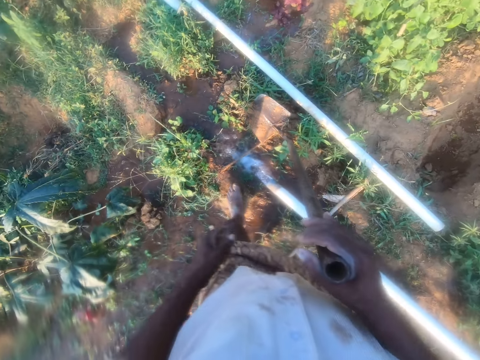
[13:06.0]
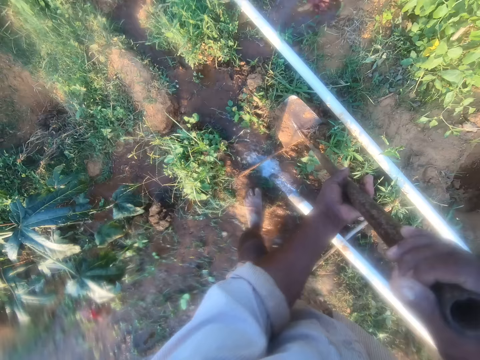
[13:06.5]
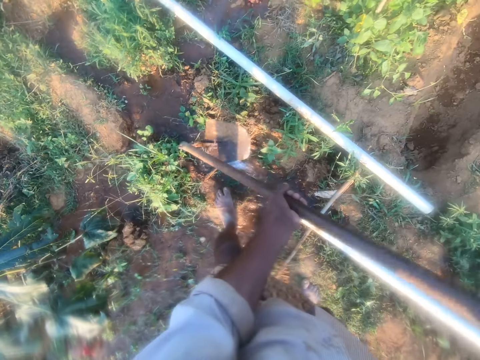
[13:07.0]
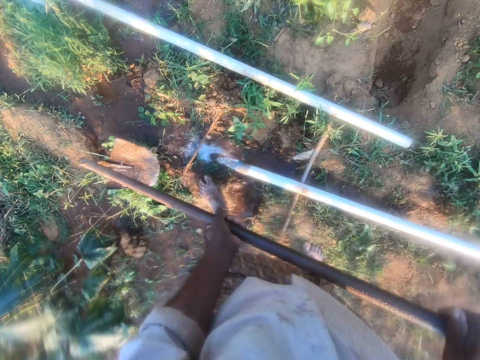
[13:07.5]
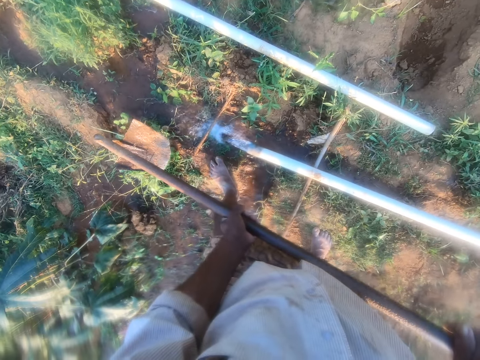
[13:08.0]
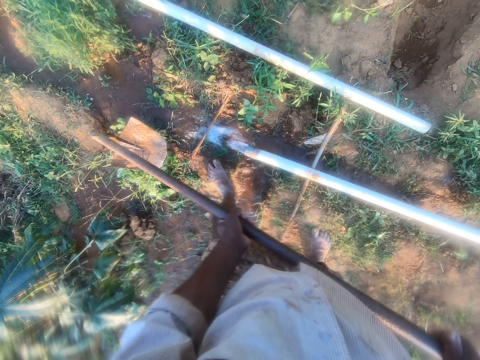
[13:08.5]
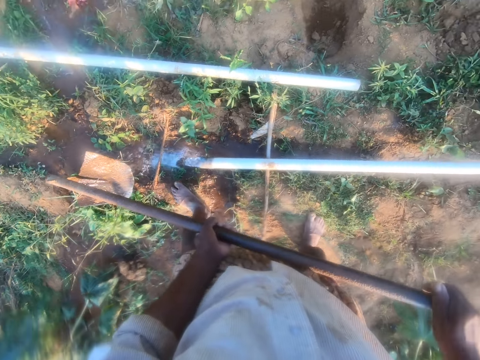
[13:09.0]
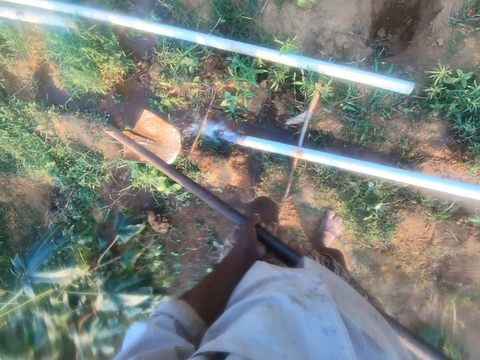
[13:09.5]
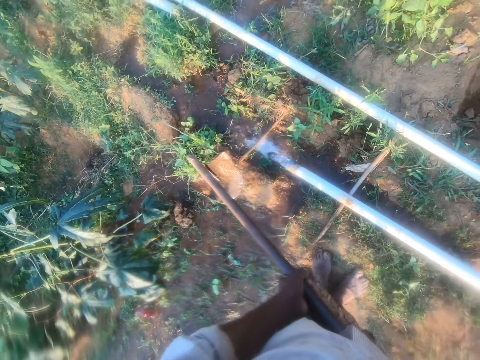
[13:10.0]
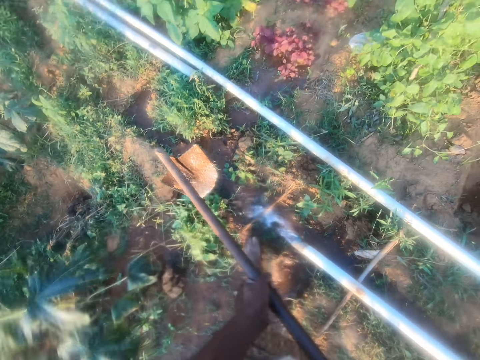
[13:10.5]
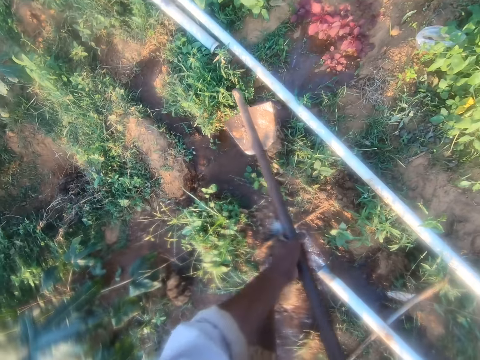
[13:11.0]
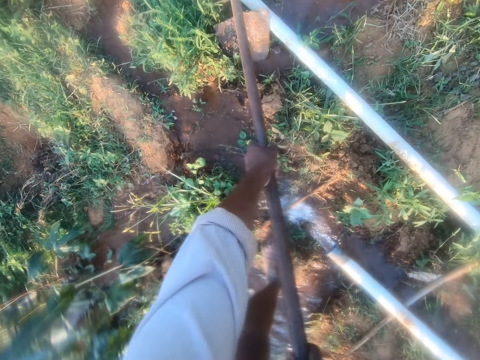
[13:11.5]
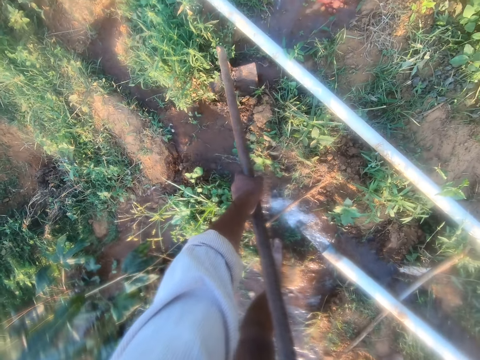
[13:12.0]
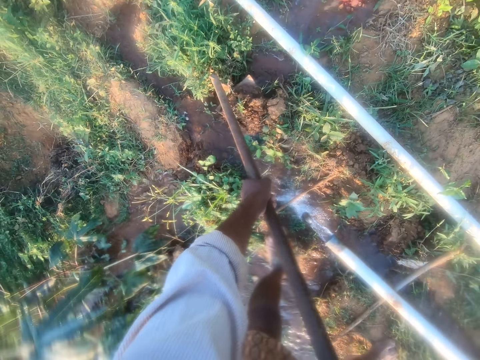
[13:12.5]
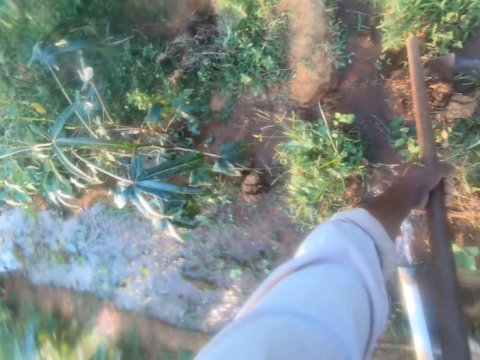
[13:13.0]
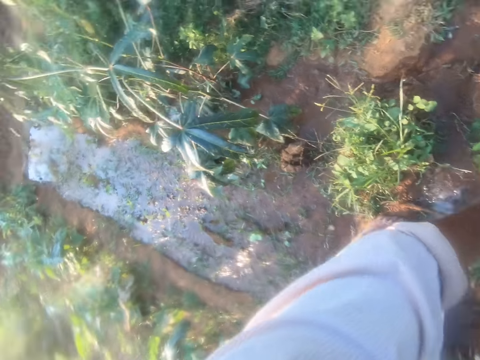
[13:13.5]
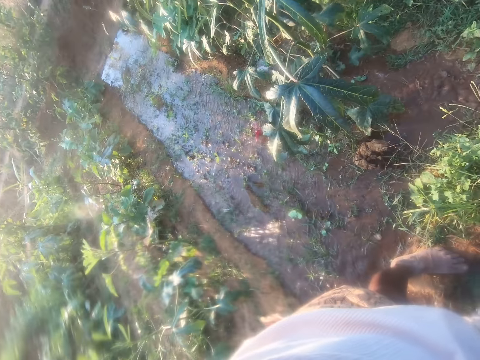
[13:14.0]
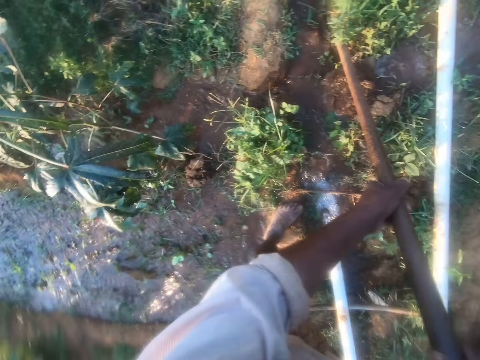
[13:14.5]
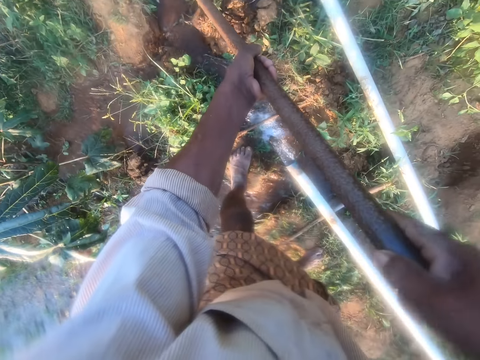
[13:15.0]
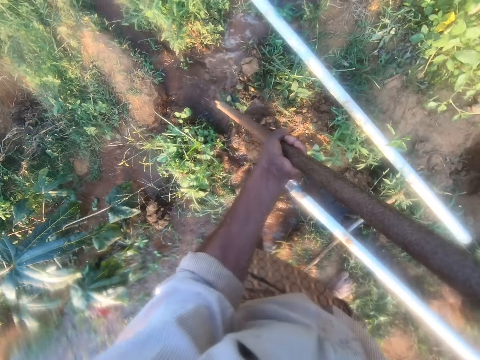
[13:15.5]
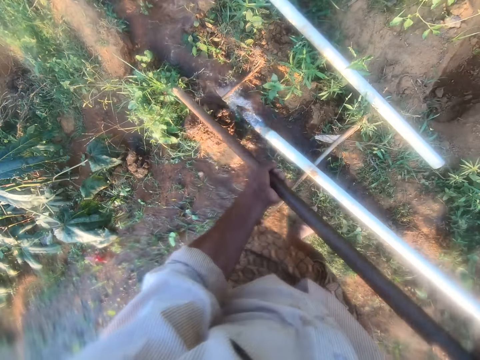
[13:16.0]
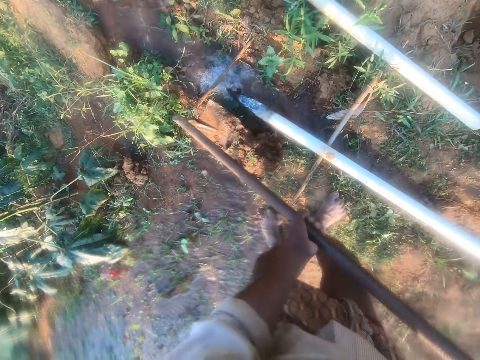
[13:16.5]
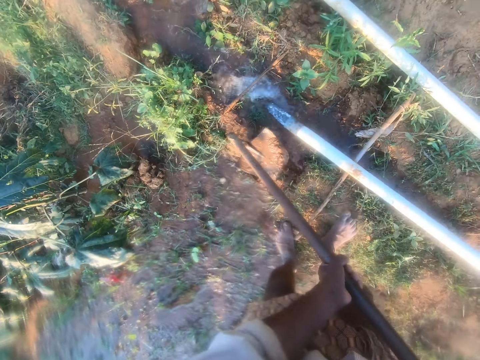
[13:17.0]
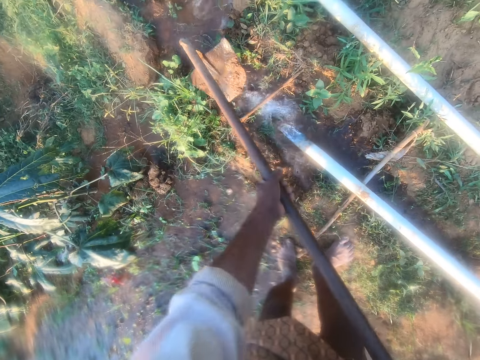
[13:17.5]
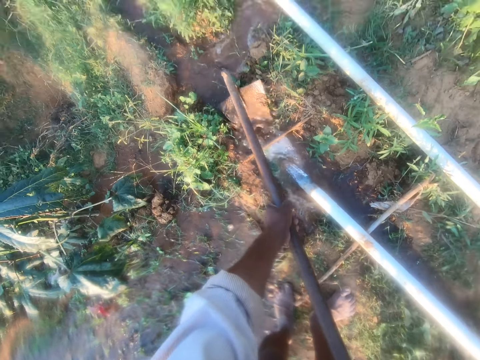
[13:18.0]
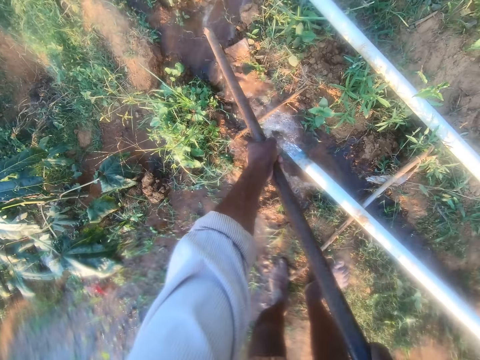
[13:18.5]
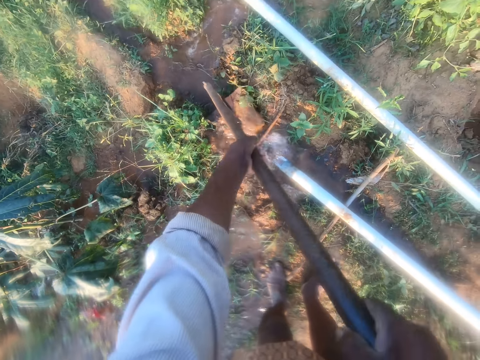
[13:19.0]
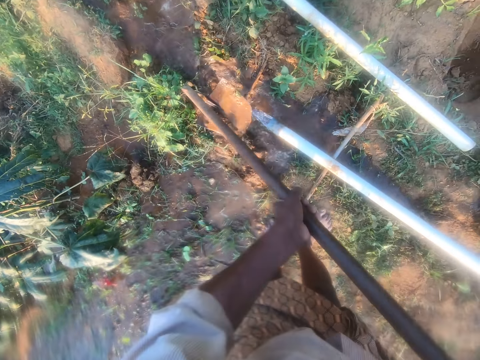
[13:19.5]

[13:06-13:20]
The camera wearer scoops soil from the ground with the hoe. They move the soil with the hoe. They block the water way with the hoe.

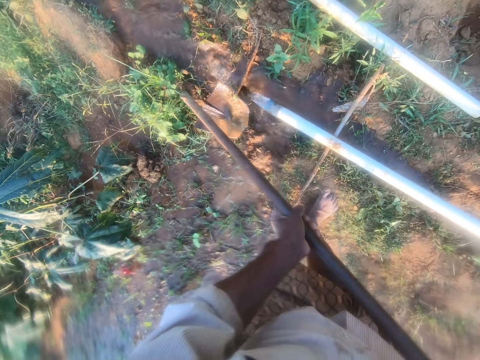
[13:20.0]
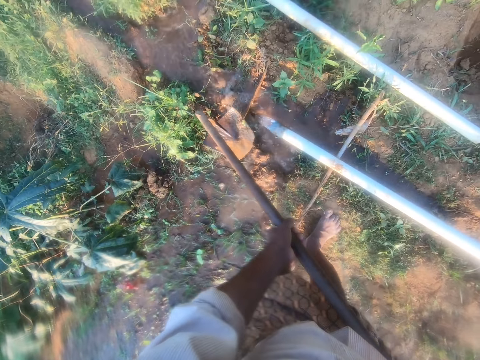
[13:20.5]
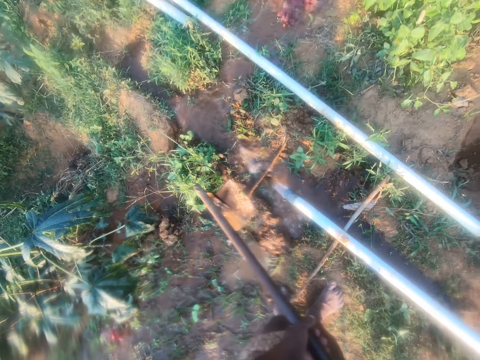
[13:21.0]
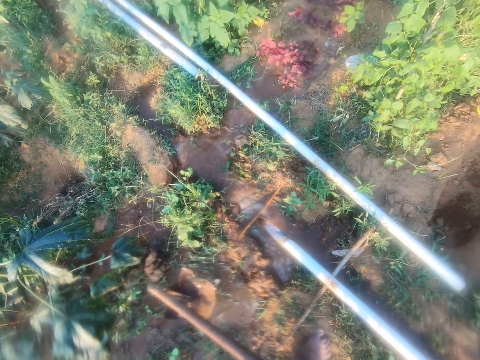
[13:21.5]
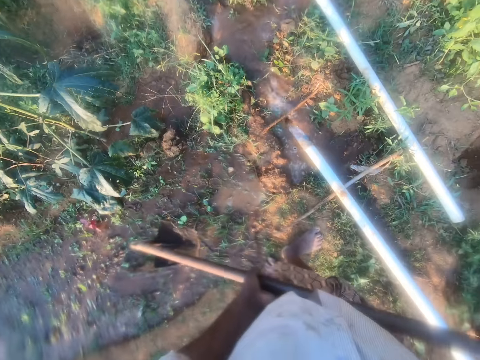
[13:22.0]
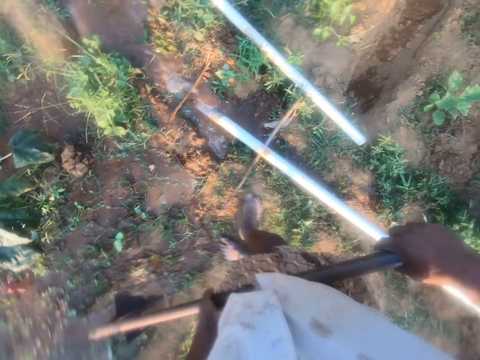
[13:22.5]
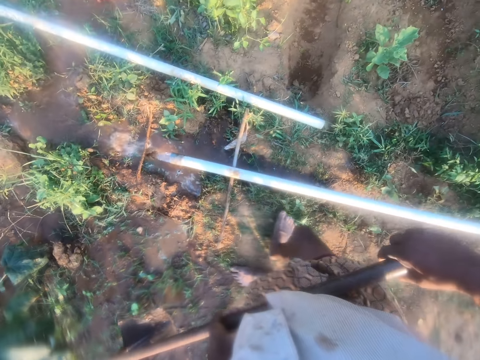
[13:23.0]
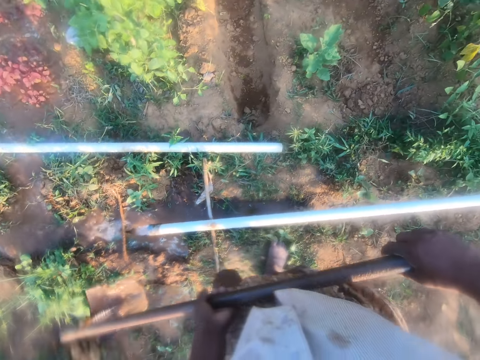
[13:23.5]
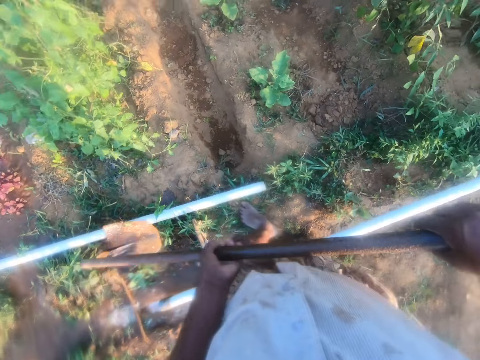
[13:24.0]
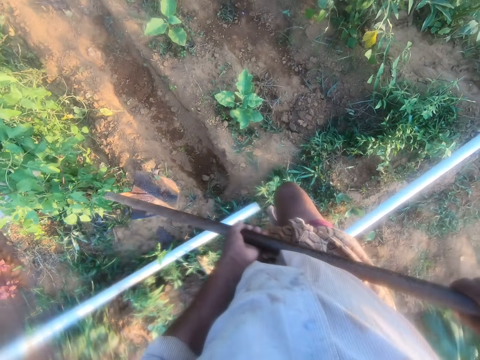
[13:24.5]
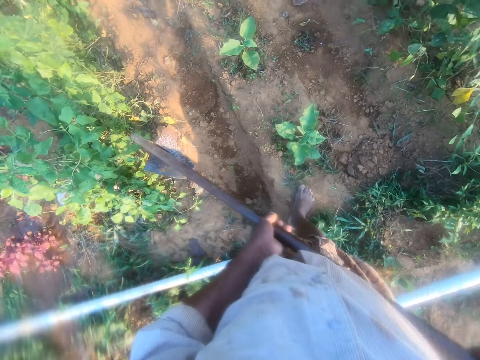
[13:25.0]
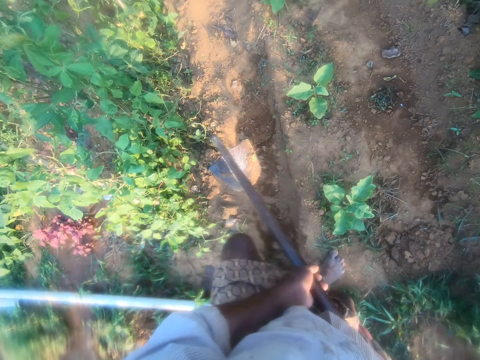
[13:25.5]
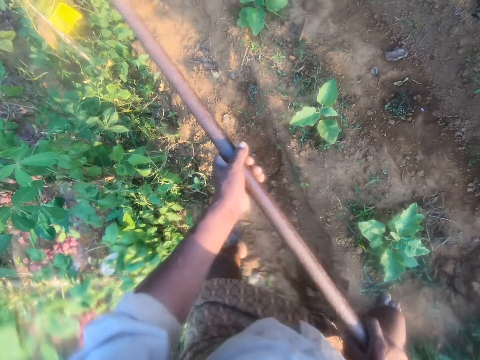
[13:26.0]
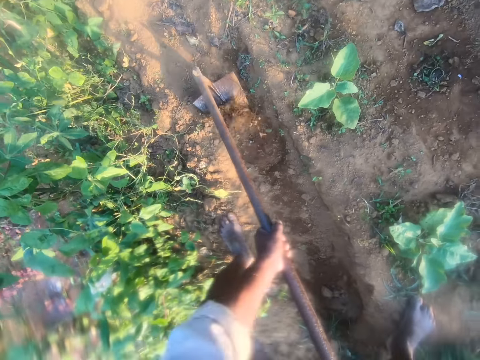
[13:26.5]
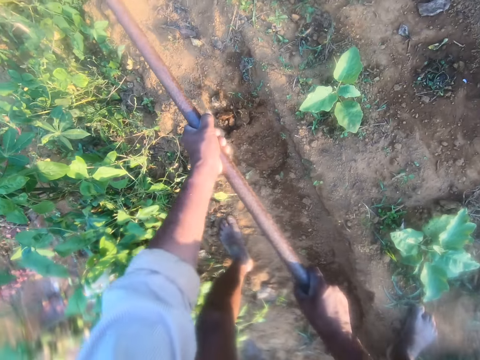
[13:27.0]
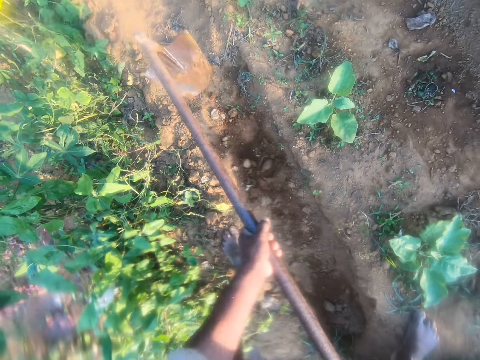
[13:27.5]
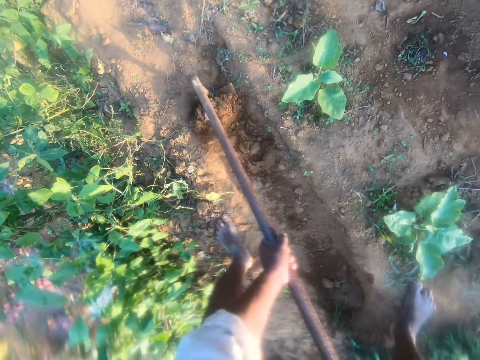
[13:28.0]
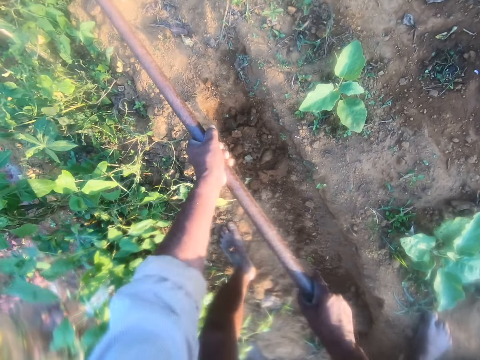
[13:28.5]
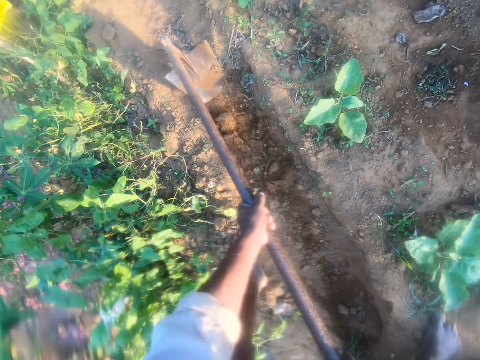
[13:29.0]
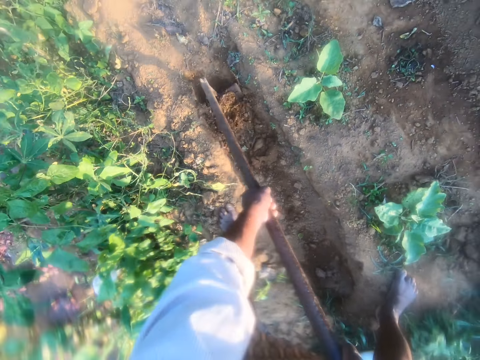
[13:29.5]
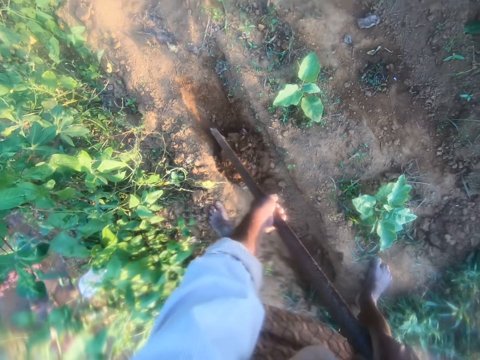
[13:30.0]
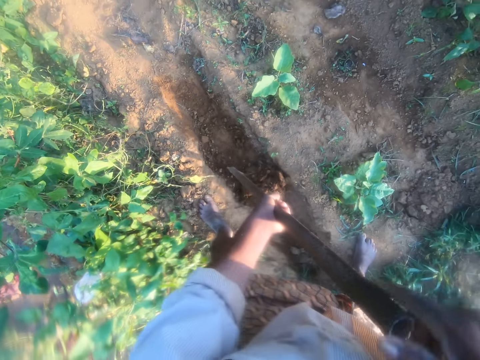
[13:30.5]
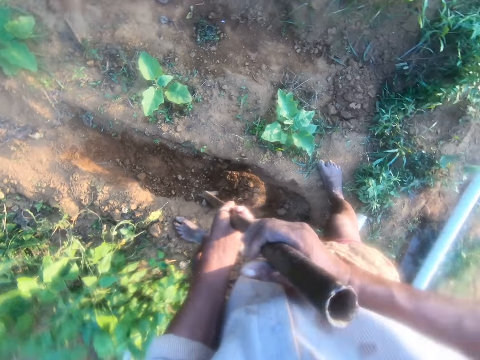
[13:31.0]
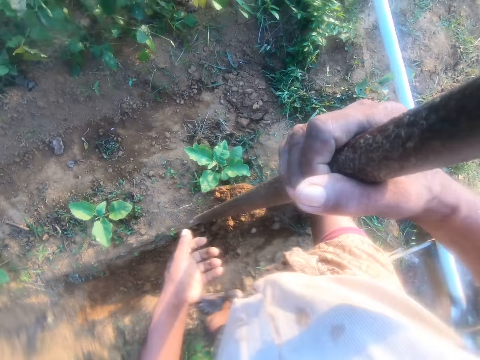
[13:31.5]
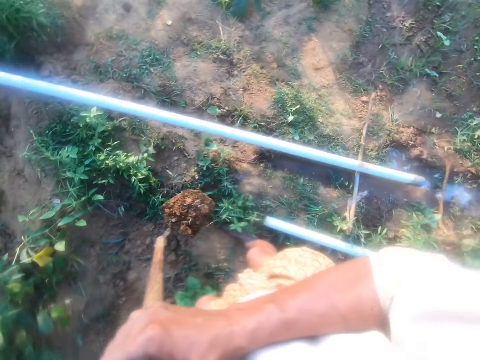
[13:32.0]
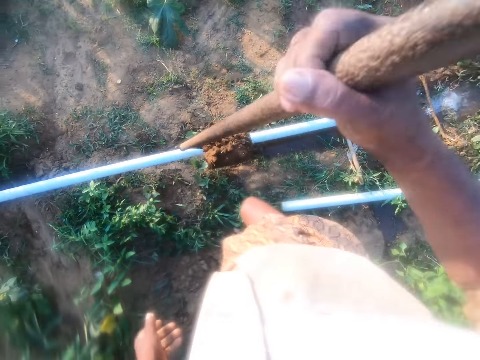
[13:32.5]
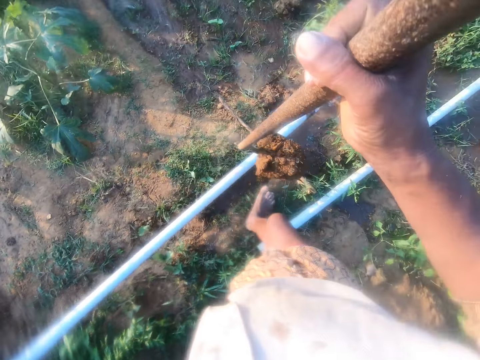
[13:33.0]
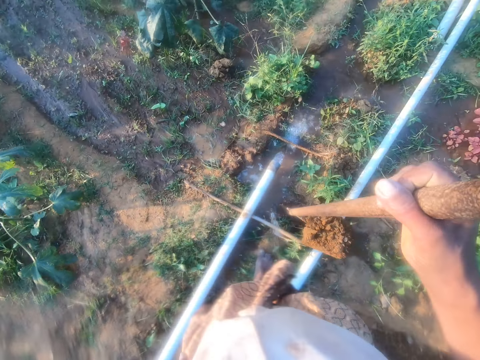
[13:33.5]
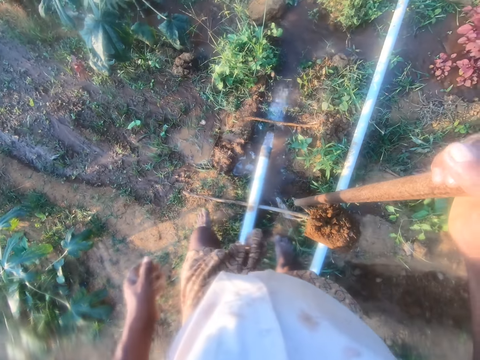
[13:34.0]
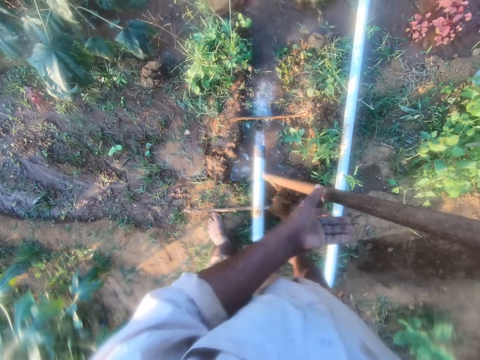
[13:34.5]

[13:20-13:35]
The camera wearer stares around the farm. They walk around the farm. They dig on the farm with the hoe. They scoop soil from the farm. They move the soil. They walk around the farm.
